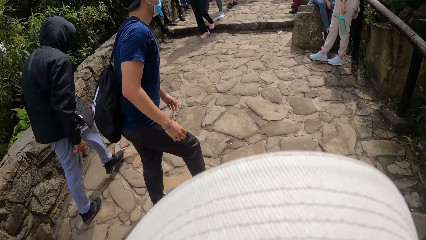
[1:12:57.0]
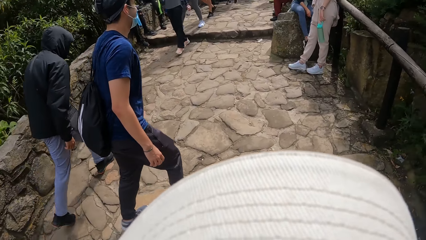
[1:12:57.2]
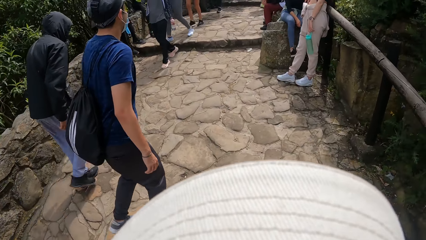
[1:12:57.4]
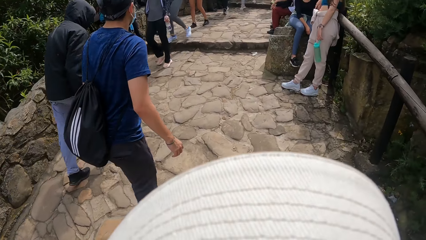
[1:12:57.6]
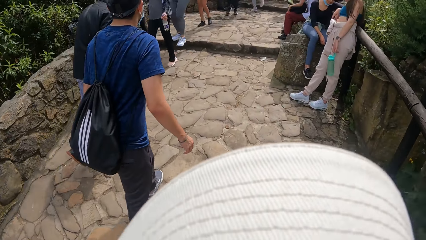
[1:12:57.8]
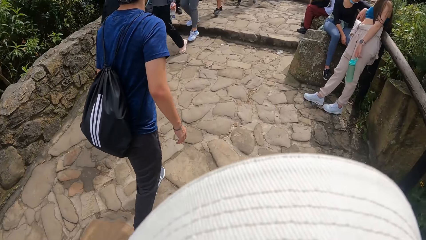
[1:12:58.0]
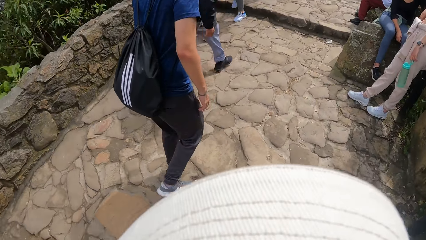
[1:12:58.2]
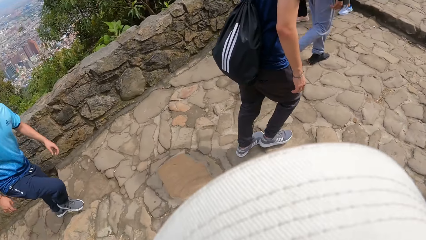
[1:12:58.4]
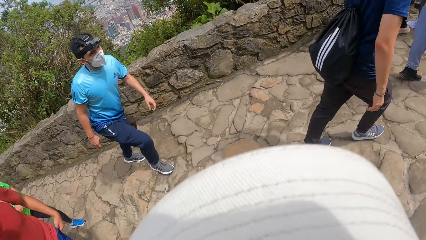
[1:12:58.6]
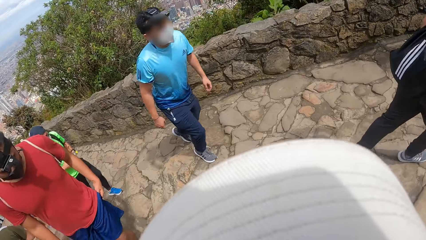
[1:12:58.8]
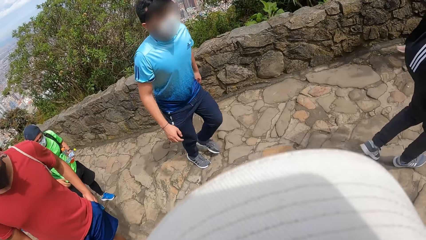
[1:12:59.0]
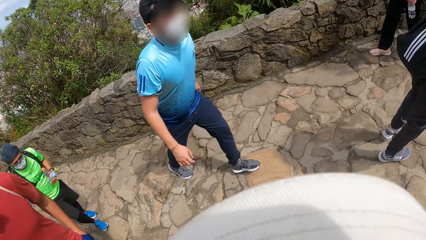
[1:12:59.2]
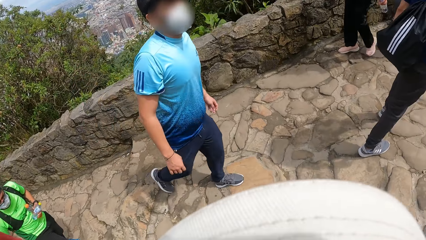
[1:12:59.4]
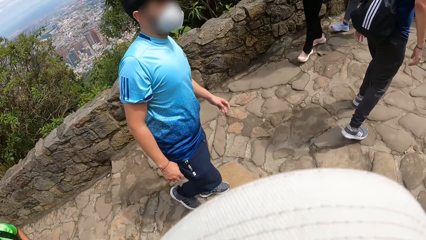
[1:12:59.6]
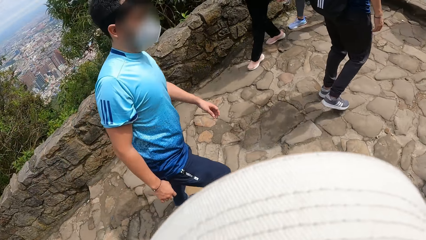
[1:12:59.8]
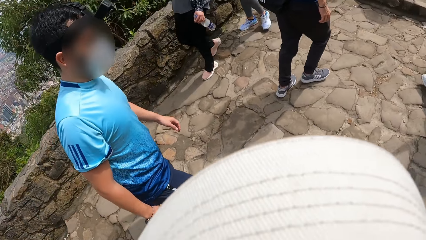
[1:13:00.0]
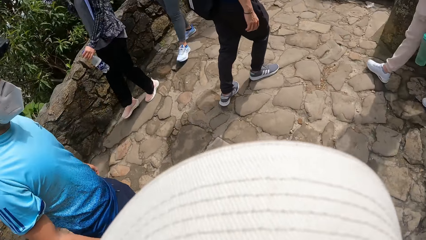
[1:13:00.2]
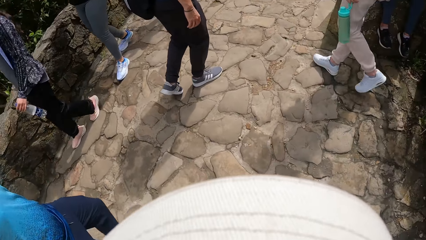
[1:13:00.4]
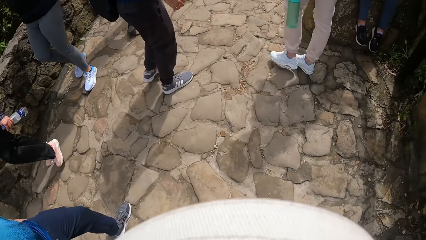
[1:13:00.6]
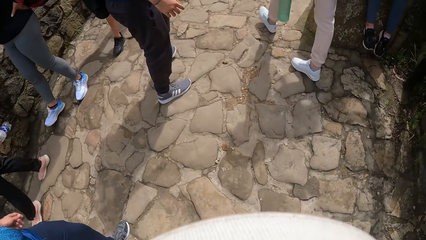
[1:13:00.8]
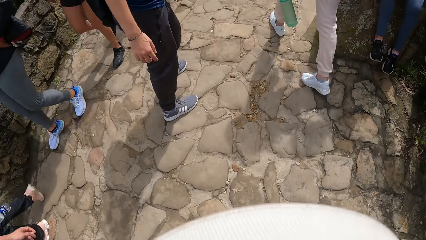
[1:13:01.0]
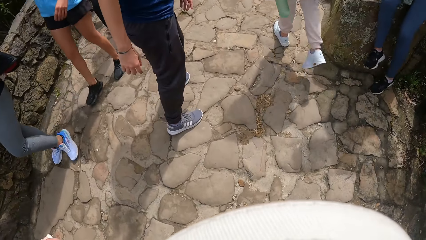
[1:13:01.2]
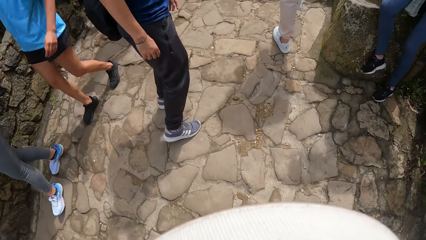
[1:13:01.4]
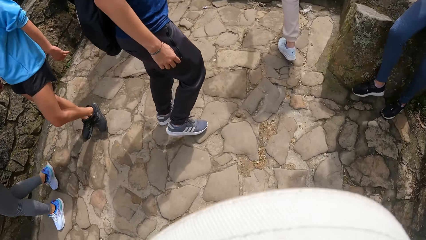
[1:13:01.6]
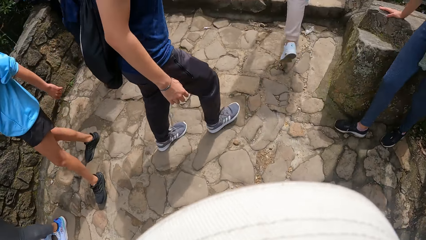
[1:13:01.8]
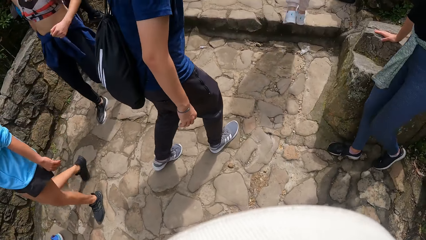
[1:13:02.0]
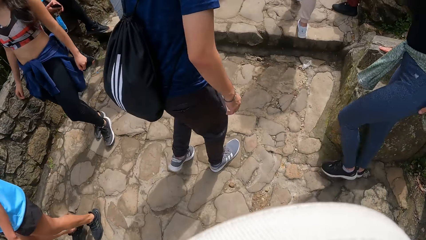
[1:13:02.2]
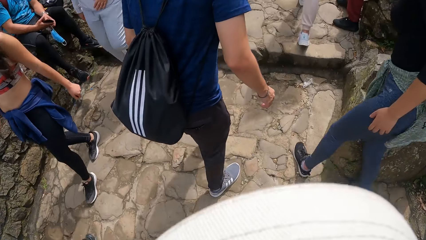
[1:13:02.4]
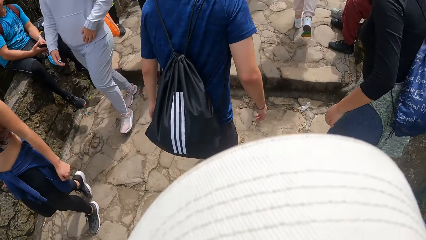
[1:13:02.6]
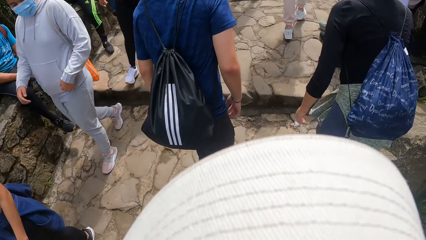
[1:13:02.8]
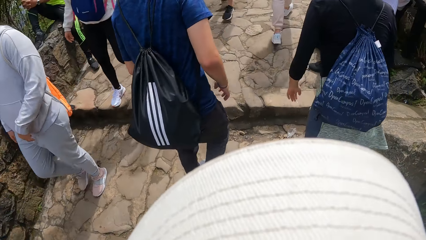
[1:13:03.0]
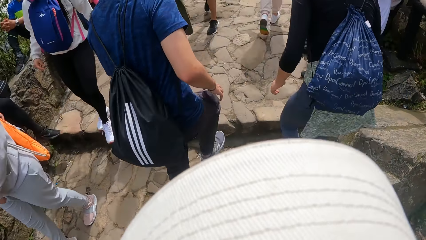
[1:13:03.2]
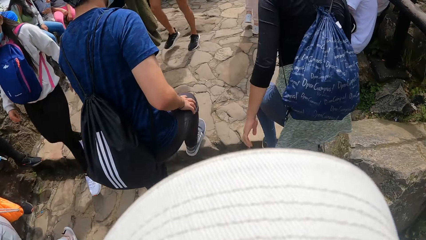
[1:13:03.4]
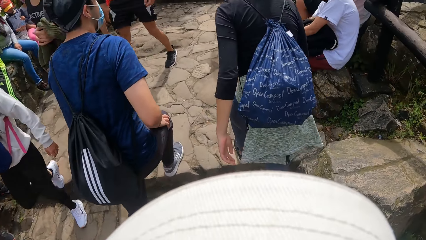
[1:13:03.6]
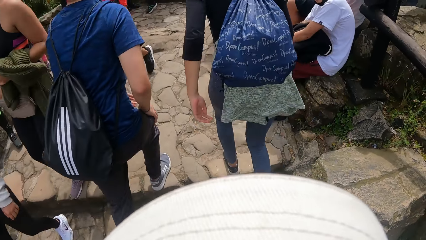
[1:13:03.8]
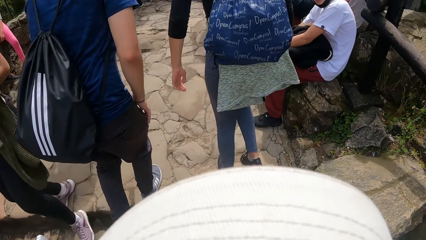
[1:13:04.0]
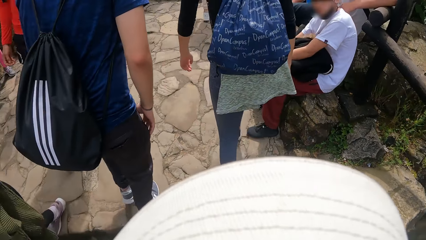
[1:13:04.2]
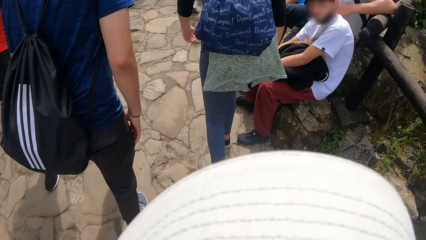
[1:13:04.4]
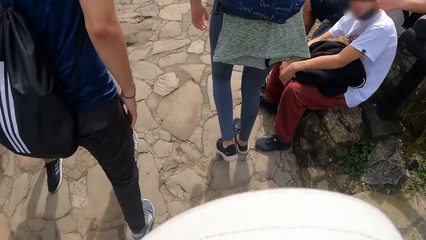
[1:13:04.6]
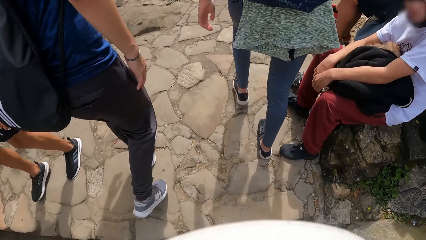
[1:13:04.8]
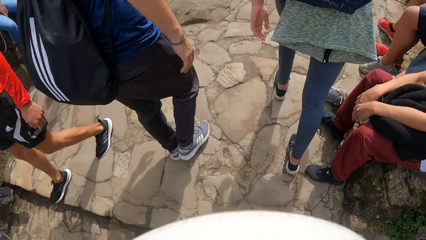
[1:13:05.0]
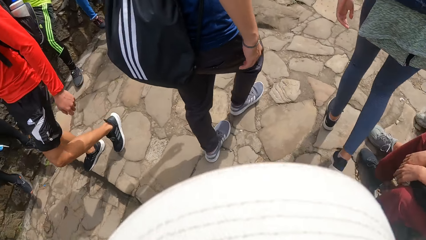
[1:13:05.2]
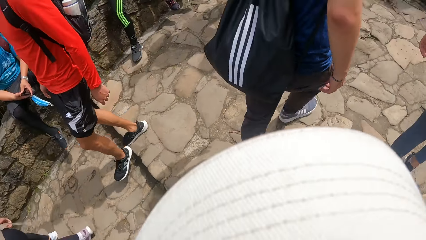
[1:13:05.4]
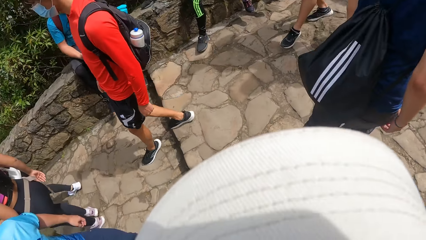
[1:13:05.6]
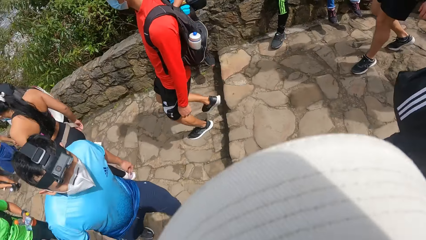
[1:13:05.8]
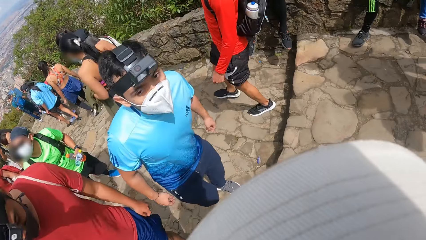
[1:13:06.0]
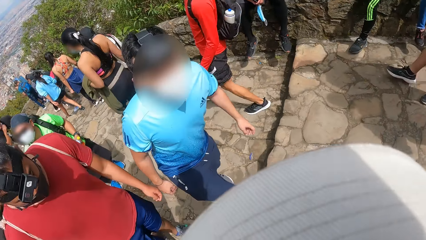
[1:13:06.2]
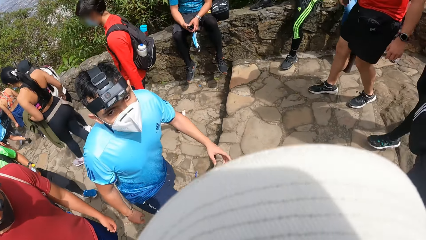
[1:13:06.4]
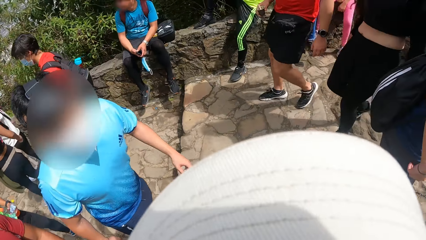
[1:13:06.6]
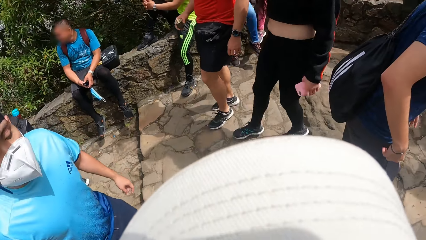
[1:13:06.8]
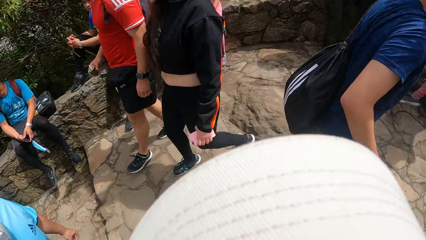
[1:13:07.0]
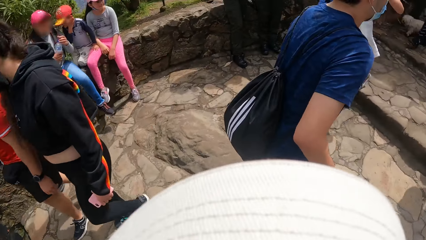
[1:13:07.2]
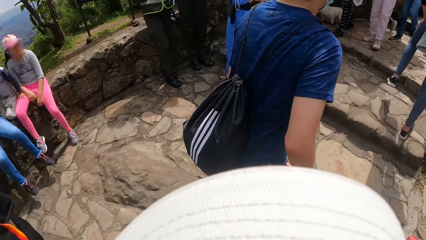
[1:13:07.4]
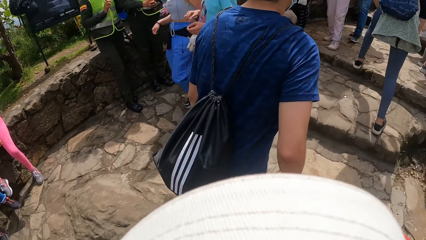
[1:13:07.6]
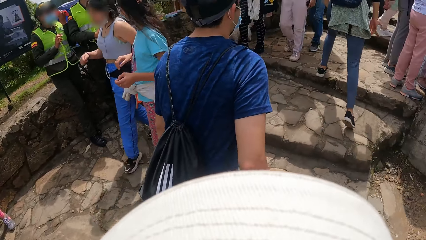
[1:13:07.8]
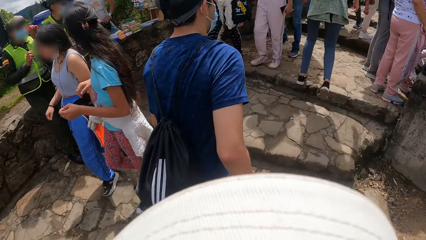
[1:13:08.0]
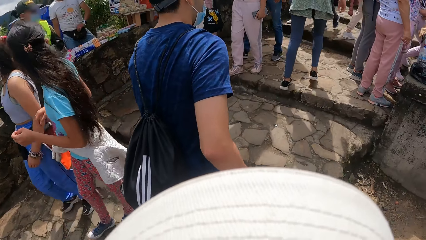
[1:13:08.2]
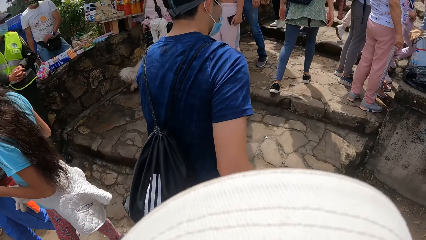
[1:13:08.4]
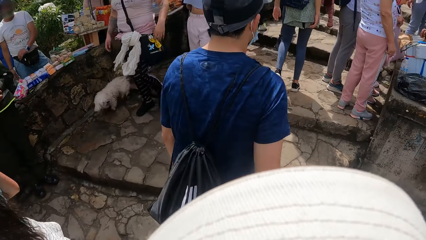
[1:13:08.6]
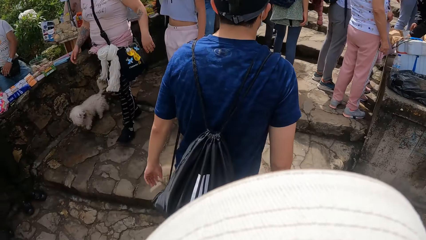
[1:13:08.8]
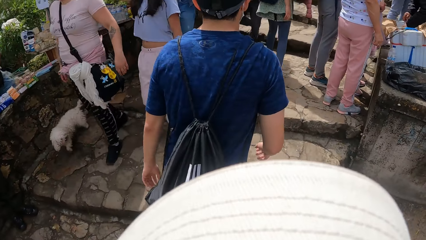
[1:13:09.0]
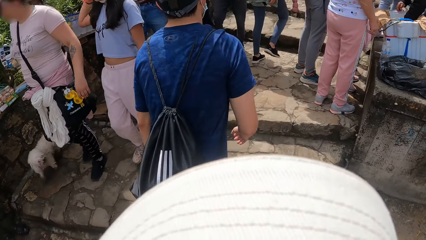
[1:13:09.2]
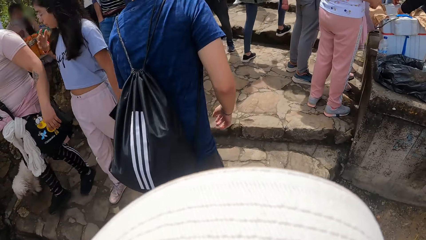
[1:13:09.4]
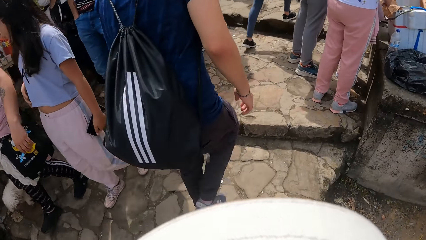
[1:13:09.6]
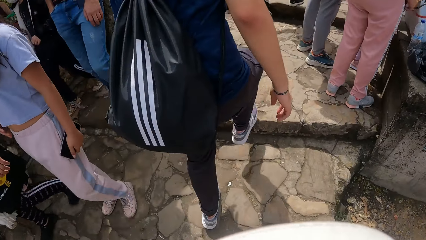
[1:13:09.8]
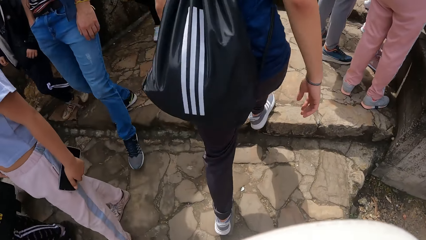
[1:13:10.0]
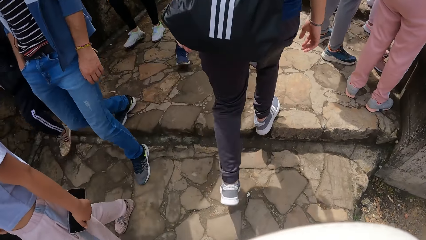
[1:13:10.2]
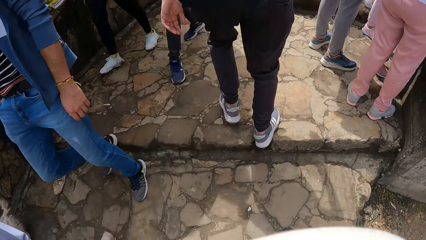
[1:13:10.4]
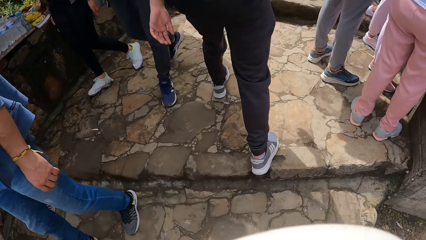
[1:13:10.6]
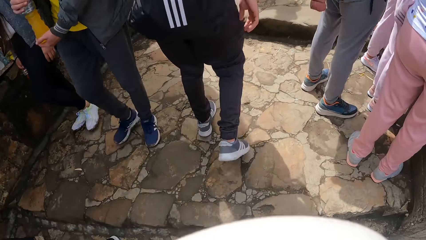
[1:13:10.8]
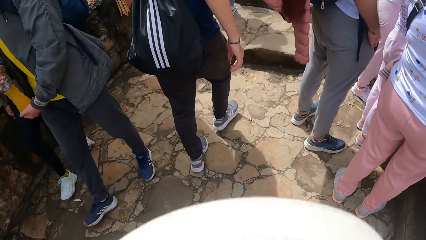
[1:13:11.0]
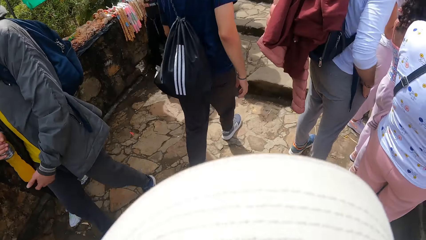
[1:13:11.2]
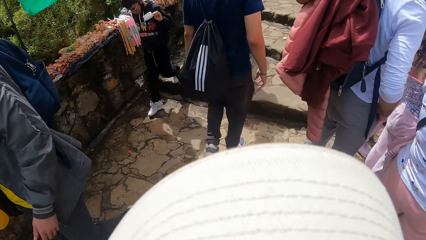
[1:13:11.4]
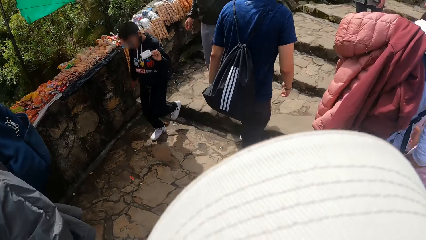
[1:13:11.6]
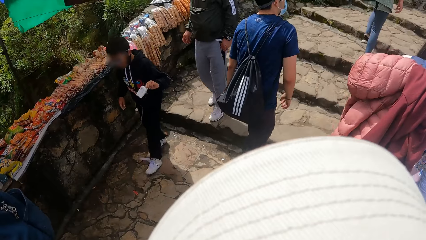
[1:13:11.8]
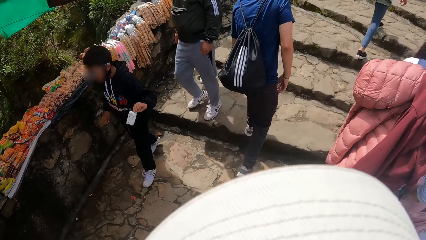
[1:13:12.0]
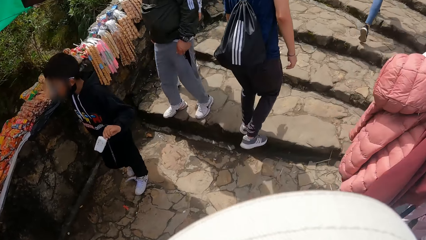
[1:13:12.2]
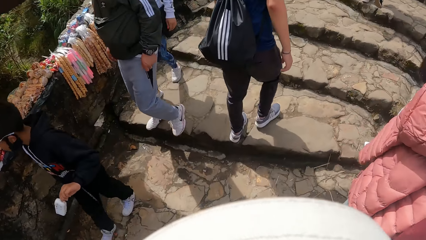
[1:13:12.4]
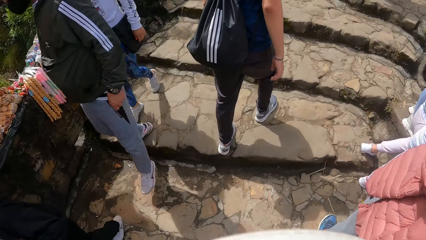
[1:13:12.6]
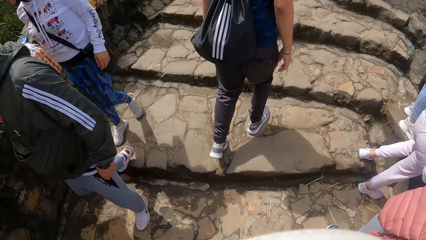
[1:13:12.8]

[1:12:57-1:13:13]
The camera wearer looks at a man. They climb the stairs. They look at the man. They climb the stairs.
